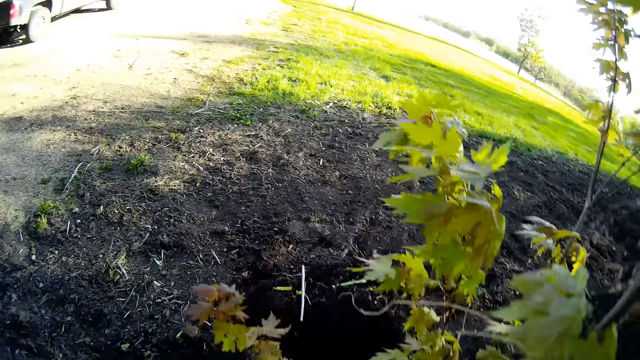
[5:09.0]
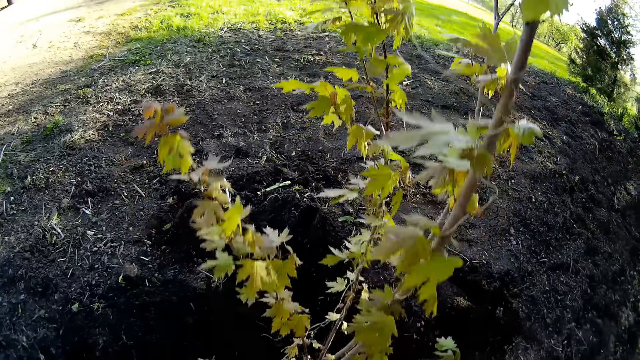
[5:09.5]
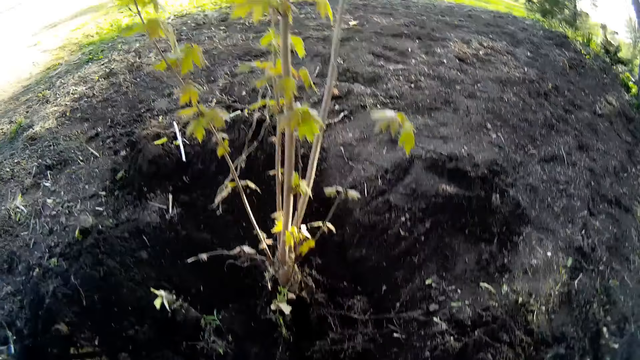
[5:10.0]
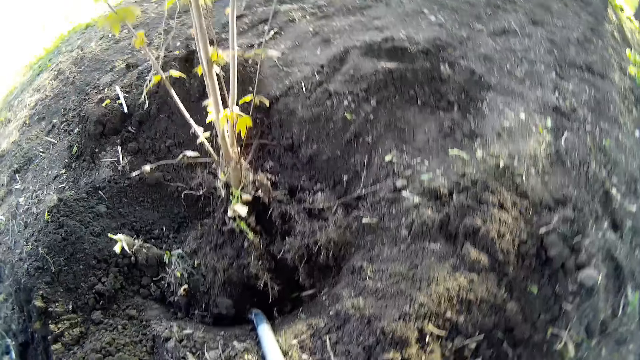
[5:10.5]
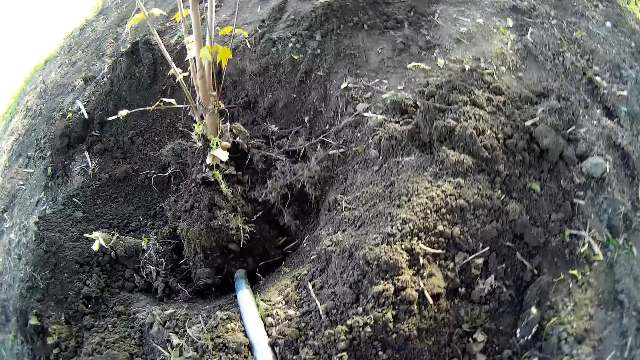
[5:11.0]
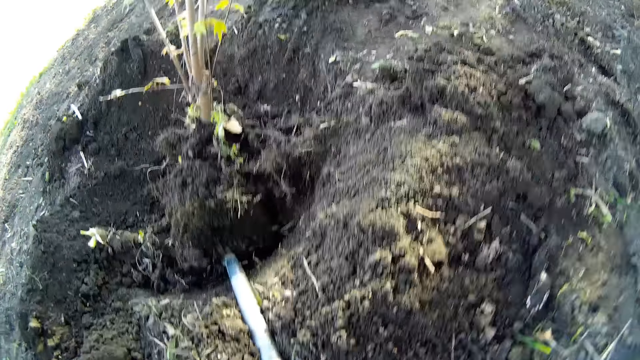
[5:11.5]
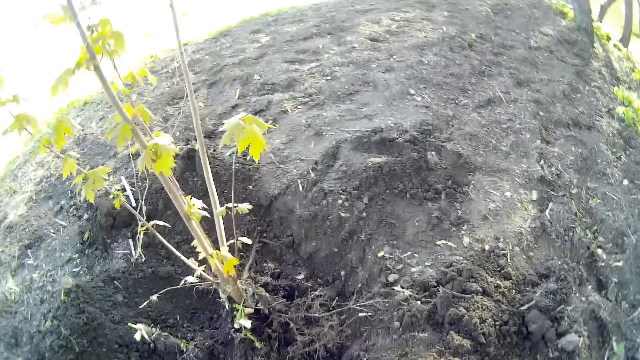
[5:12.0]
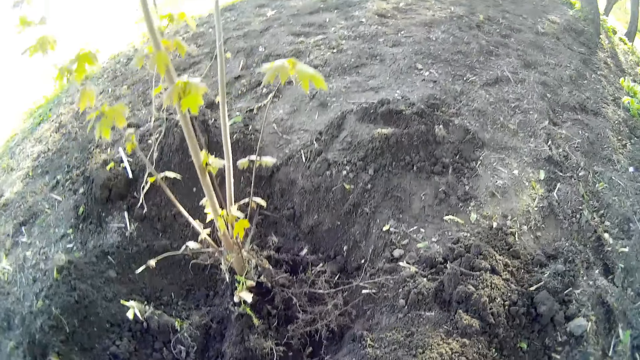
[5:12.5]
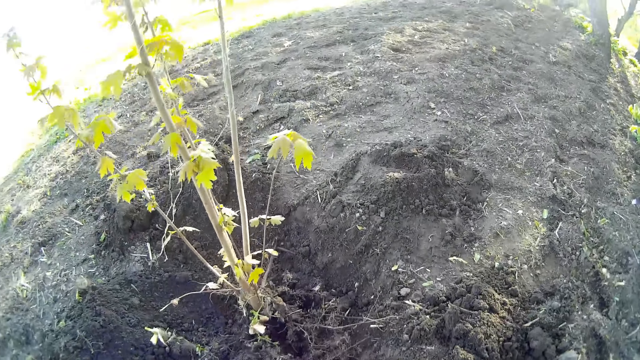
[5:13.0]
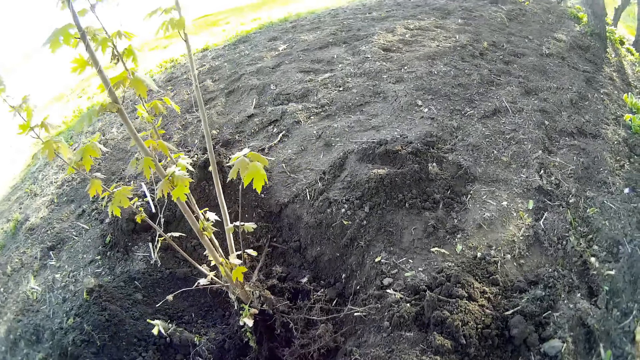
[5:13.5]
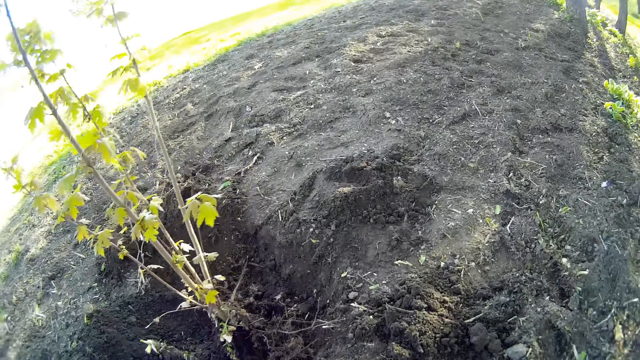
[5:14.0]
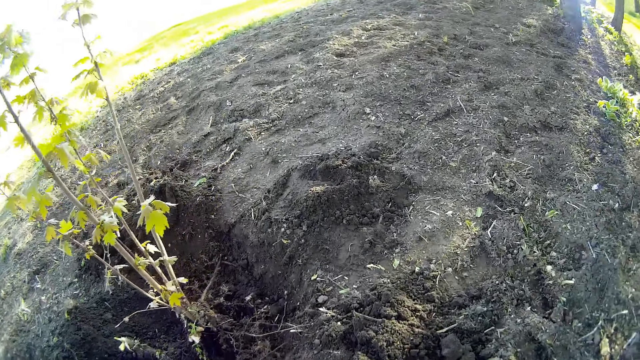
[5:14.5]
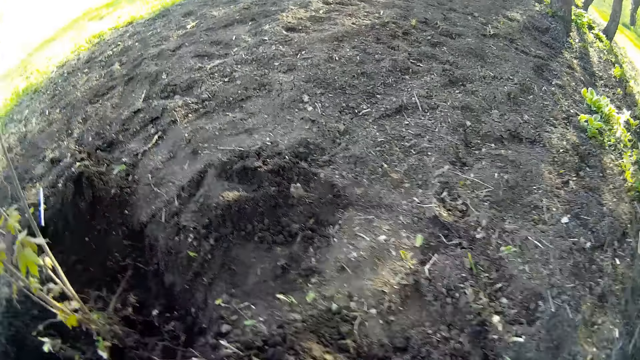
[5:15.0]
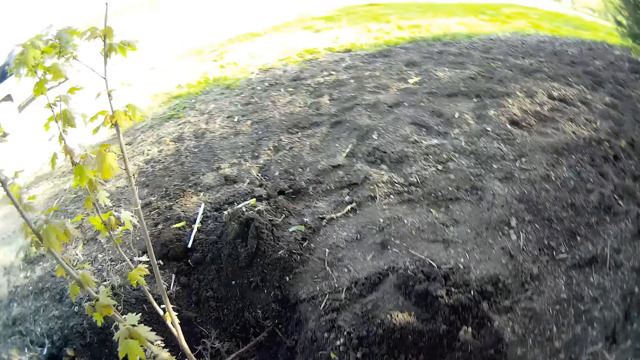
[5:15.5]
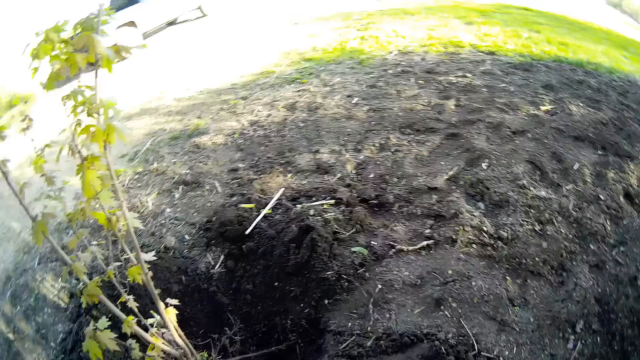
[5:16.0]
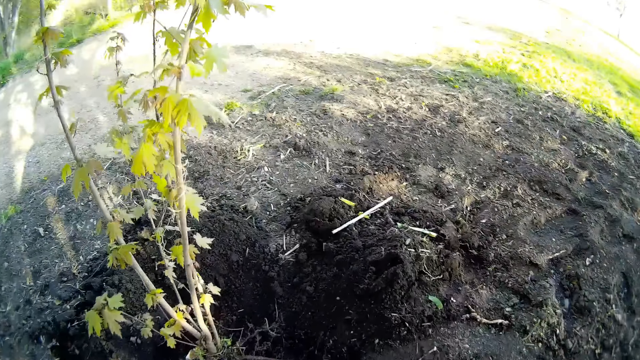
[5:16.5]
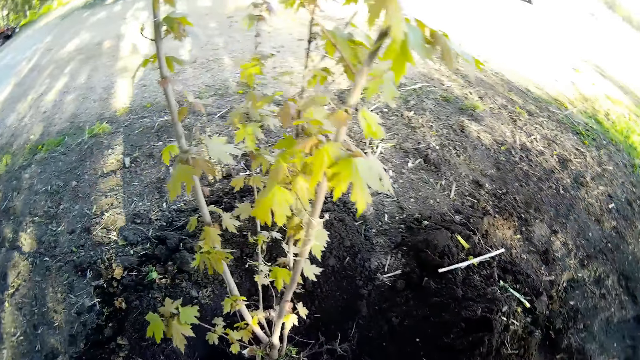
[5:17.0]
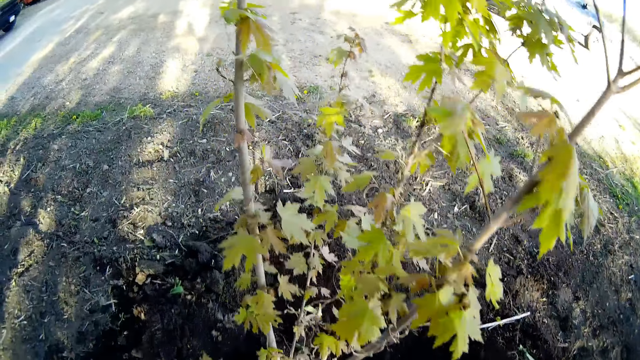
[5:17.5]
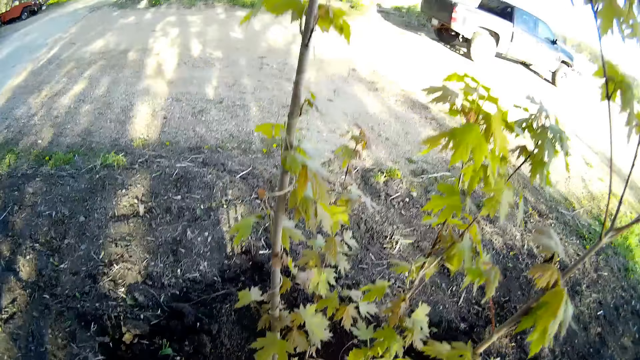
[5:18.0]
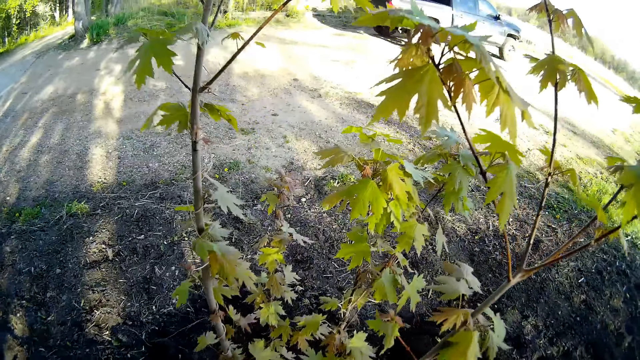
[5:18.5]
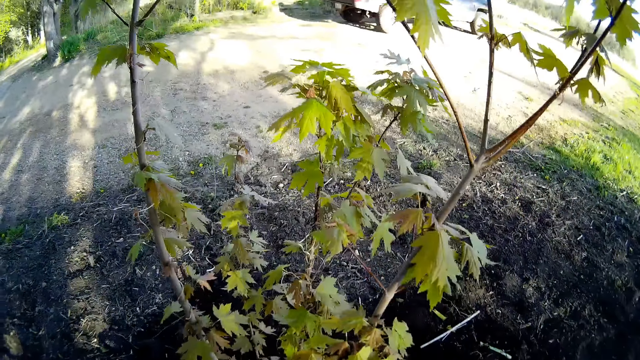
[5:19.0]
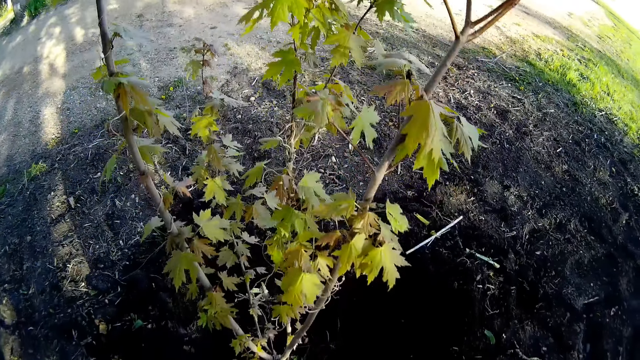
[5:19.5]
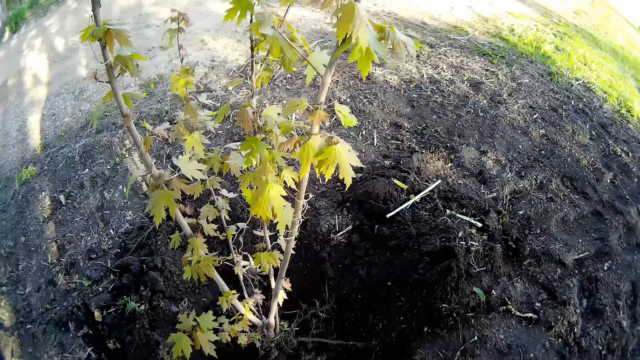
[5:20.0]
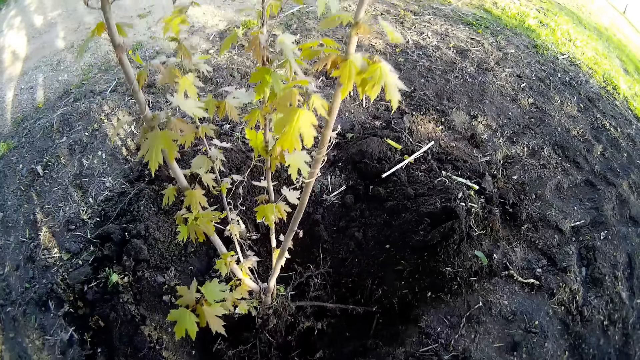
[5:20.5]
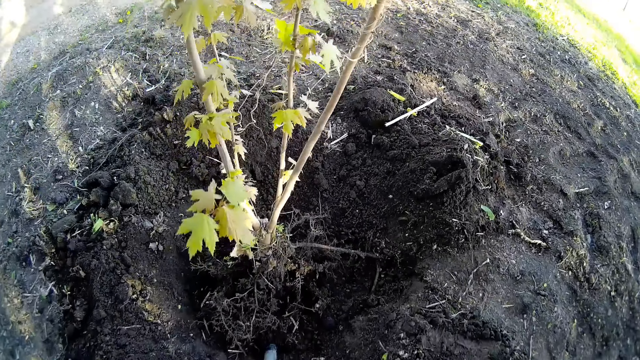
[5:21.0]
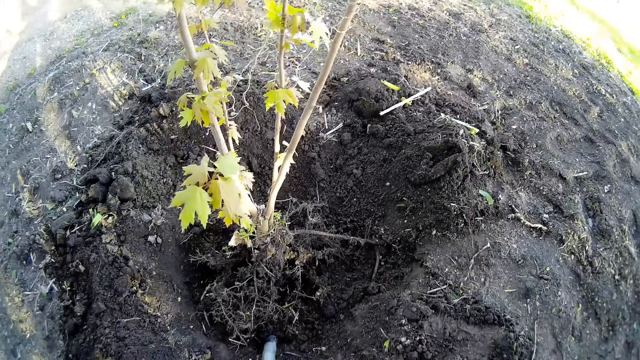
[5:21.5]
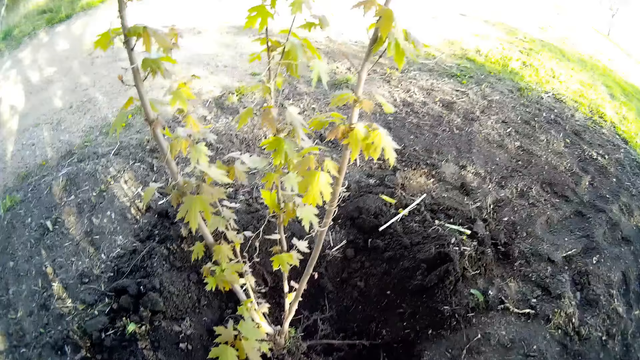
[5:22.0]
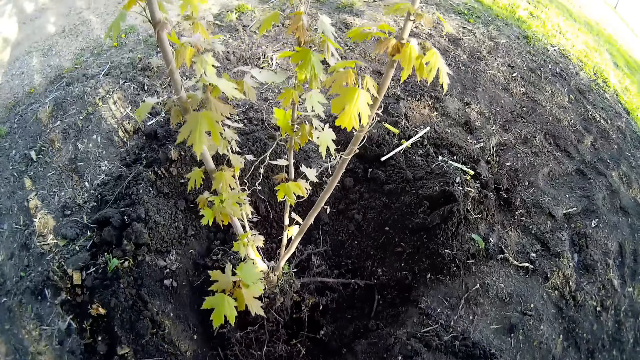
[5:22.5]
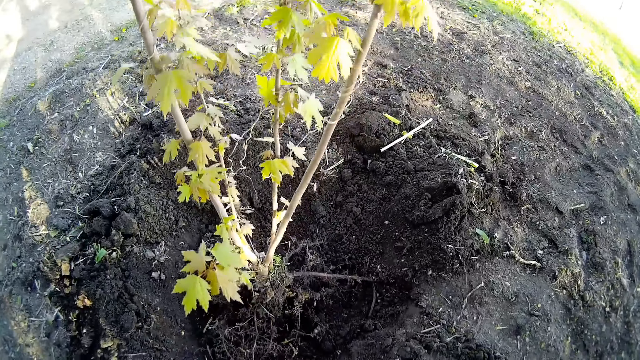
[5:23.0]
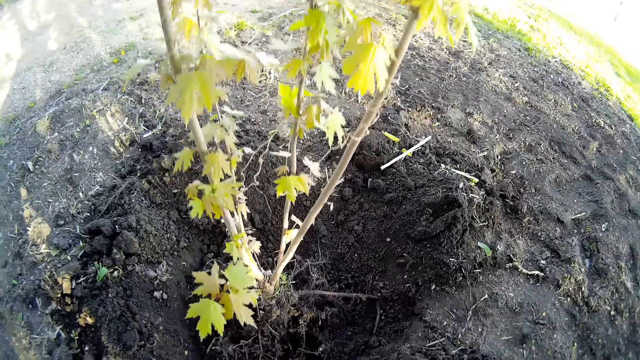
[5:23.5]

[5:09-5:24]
The camera wearer collects soil with a spade. They lift the shovel with both hands. They pour the soil. They place the spade in the soil.

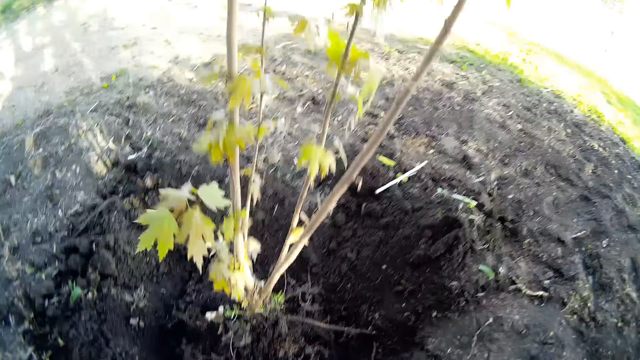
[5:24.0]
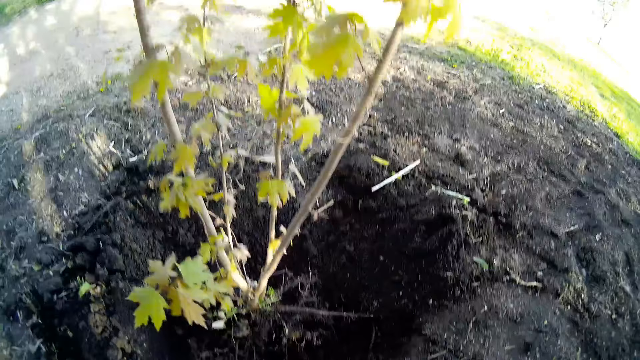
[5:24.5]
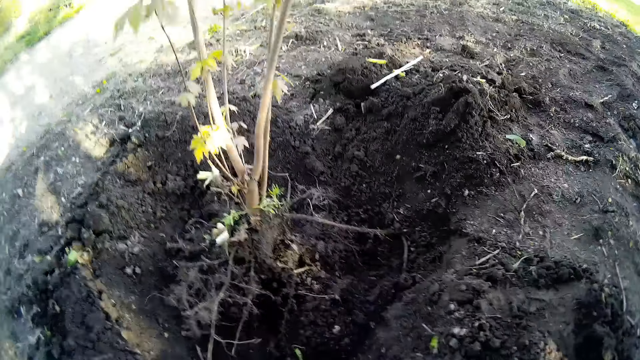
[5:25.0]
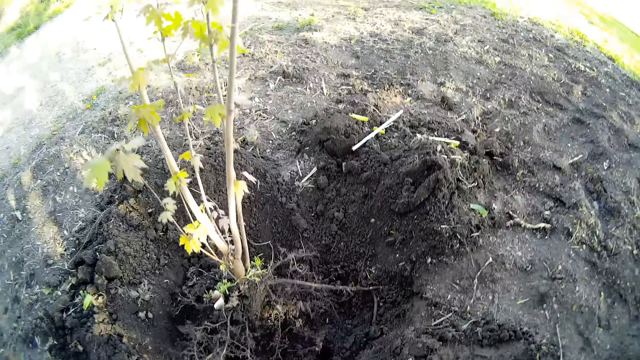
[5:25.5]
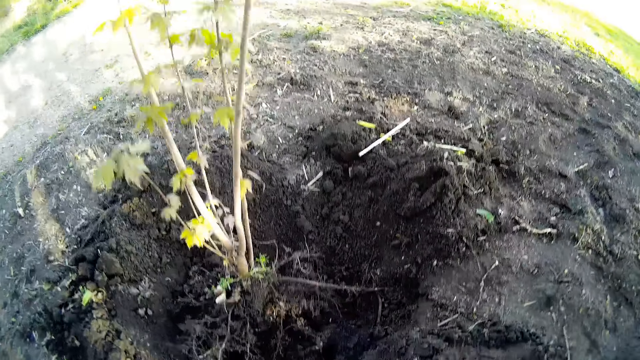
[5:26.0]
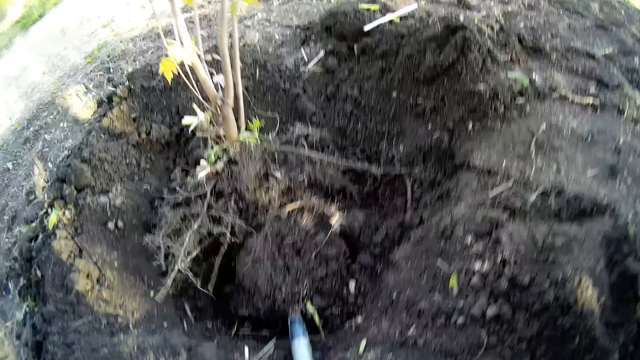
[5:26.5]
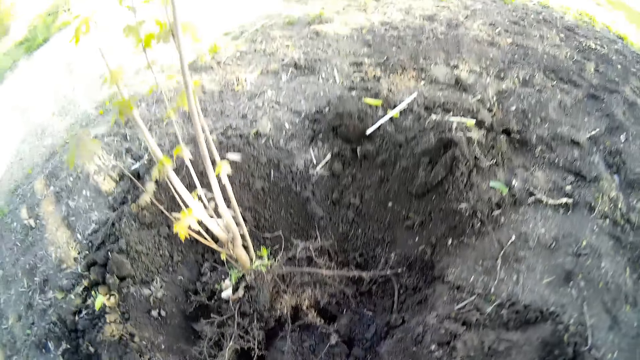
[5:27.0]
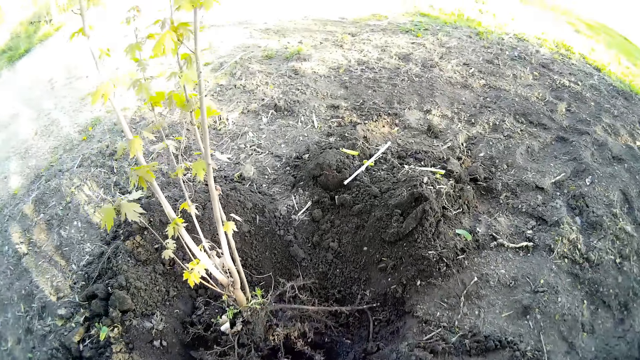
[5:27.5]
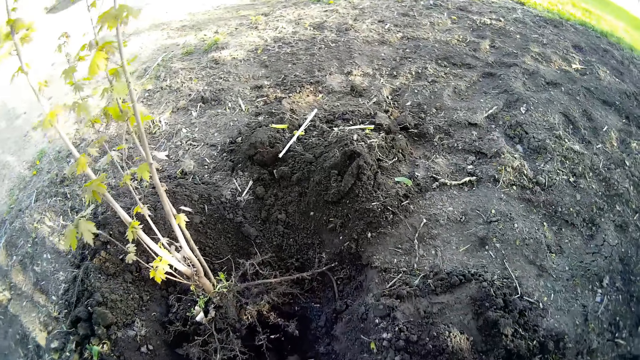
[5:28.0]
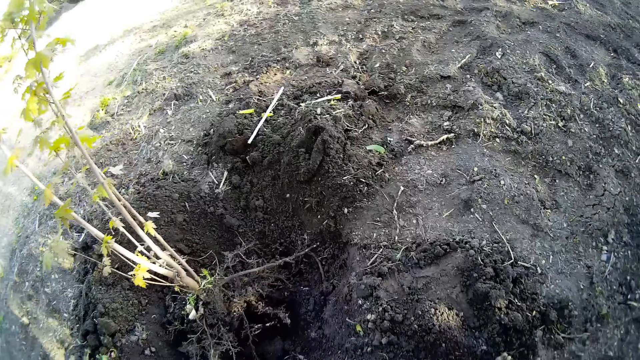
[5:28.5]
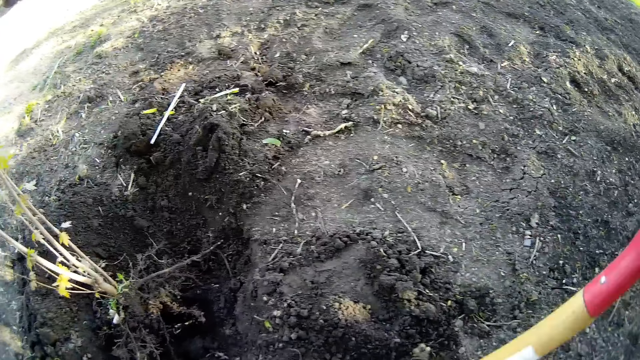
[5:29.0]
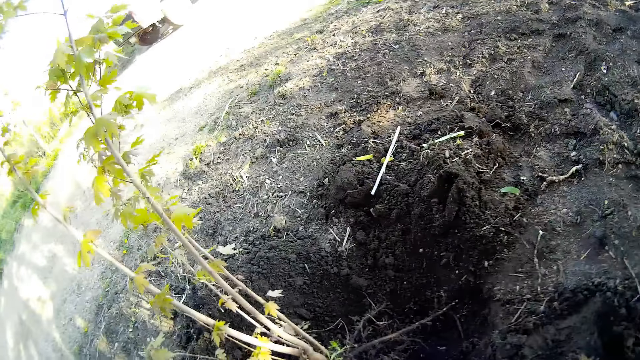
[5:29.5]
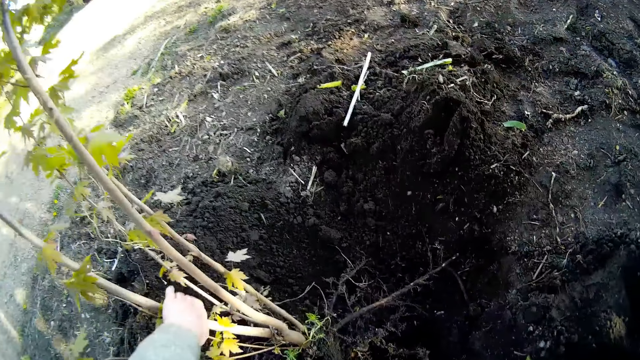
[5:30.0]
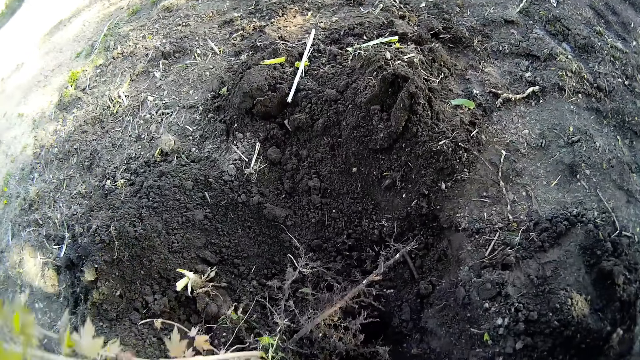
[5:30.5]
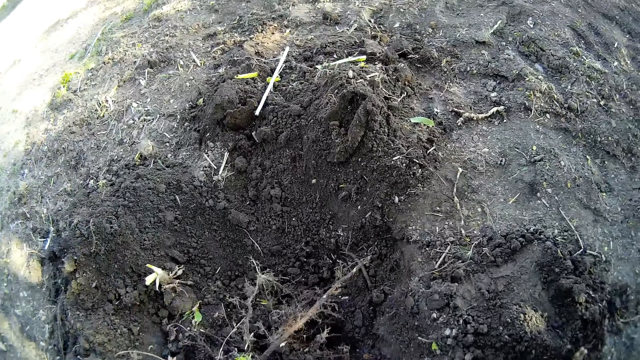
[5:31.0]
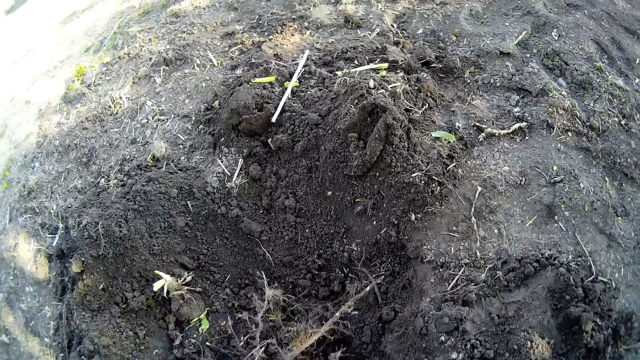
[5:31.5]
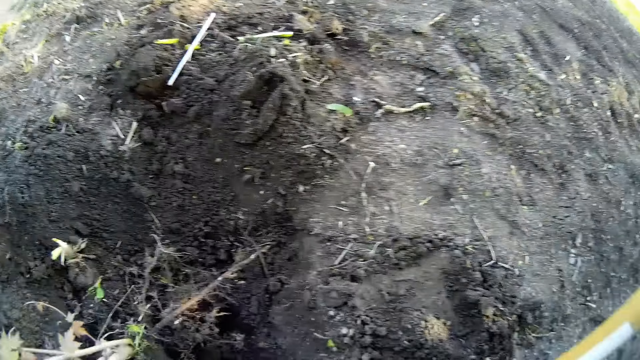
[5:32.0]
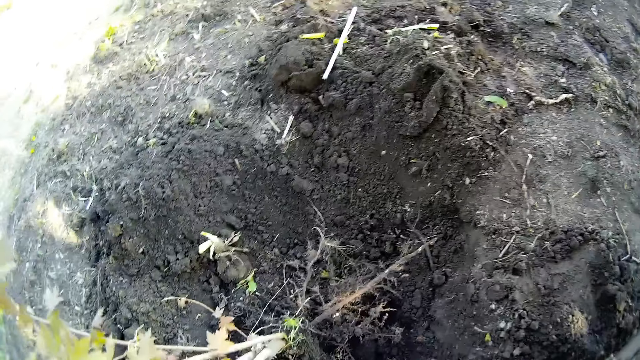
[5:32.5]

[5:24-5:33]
The camera wearer collects the soil. They pour soil from the spade. They pull a plant with both hands. They touch the tree.
